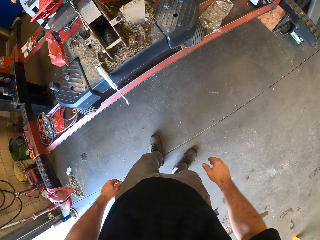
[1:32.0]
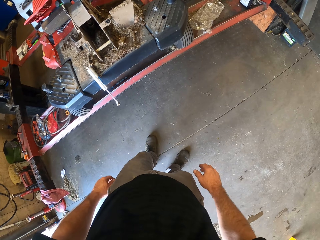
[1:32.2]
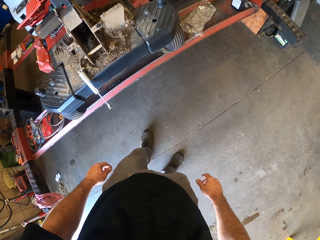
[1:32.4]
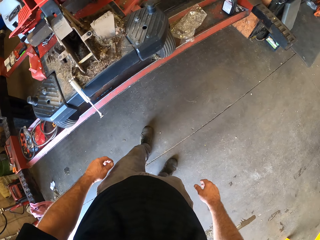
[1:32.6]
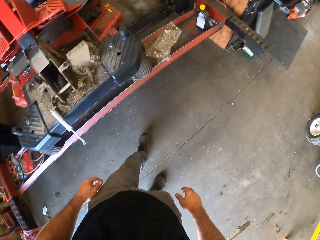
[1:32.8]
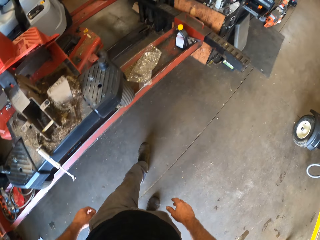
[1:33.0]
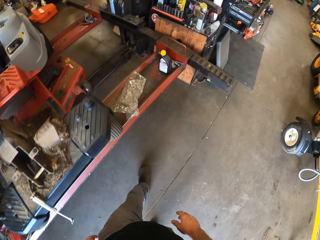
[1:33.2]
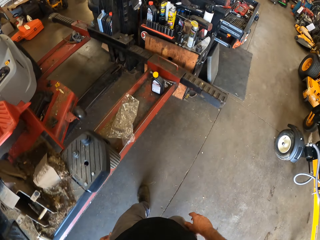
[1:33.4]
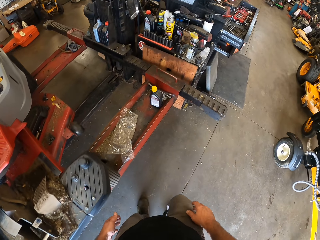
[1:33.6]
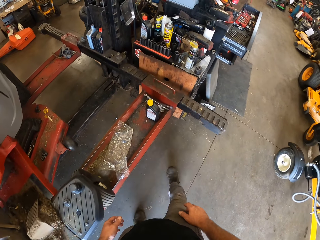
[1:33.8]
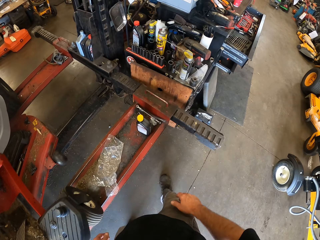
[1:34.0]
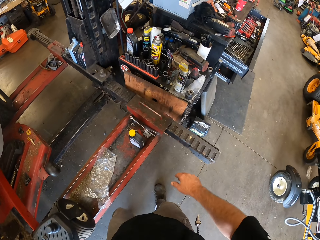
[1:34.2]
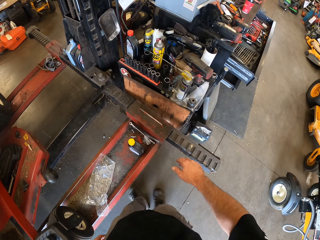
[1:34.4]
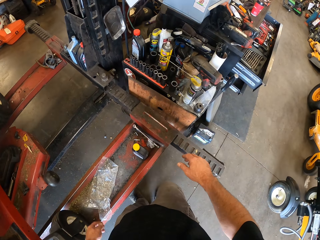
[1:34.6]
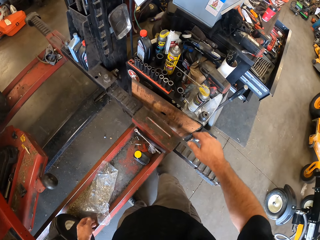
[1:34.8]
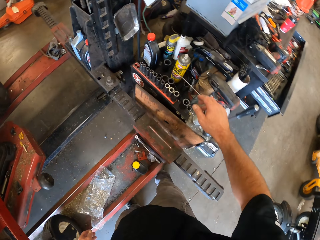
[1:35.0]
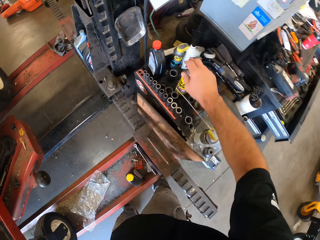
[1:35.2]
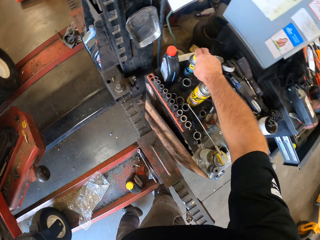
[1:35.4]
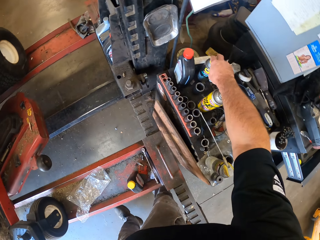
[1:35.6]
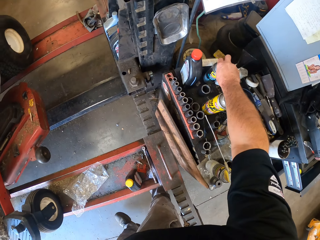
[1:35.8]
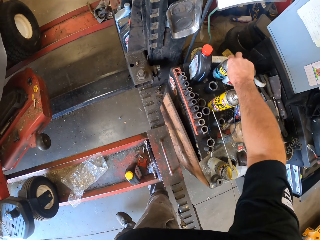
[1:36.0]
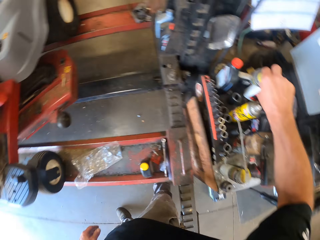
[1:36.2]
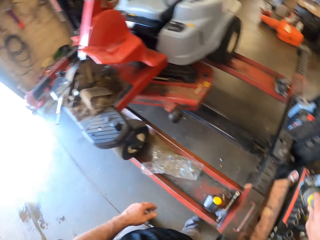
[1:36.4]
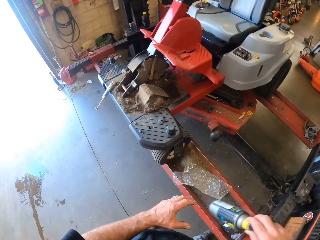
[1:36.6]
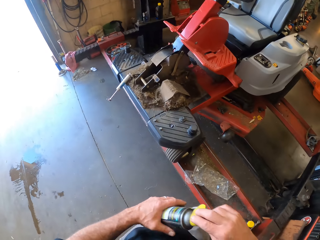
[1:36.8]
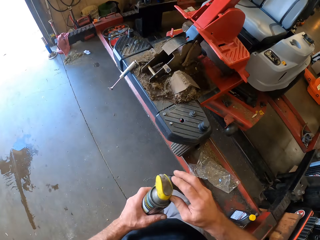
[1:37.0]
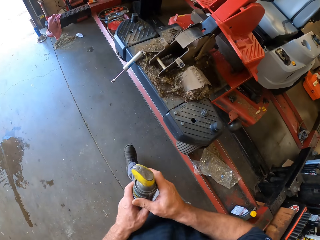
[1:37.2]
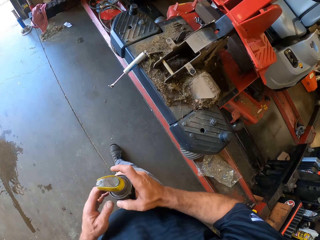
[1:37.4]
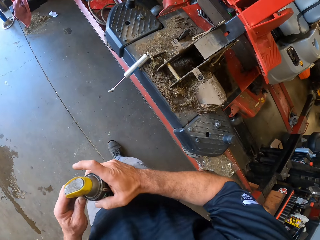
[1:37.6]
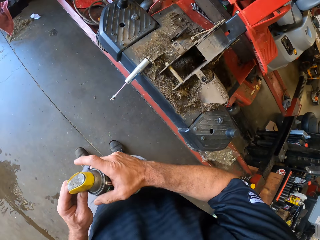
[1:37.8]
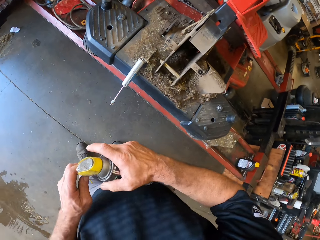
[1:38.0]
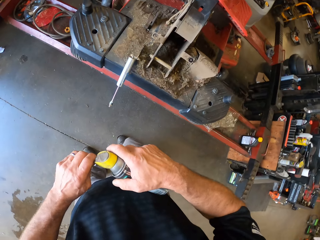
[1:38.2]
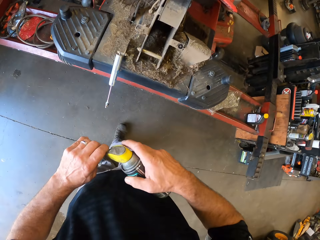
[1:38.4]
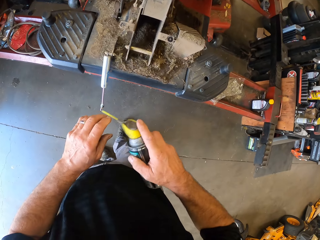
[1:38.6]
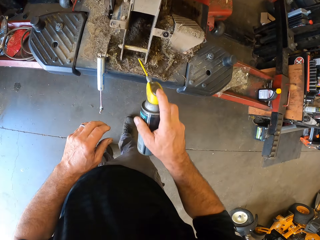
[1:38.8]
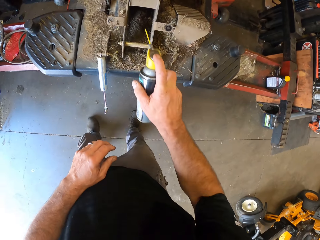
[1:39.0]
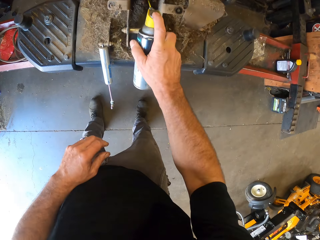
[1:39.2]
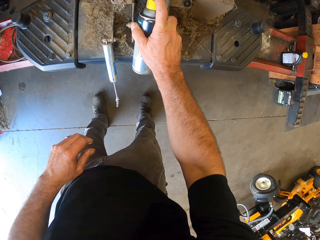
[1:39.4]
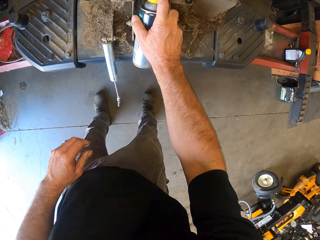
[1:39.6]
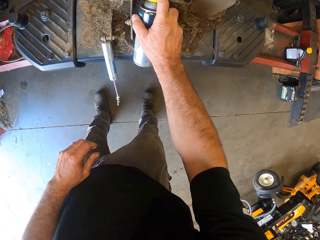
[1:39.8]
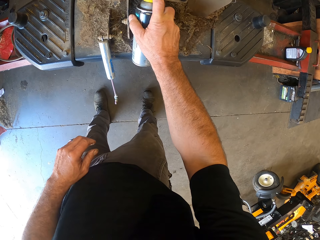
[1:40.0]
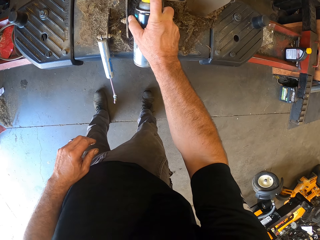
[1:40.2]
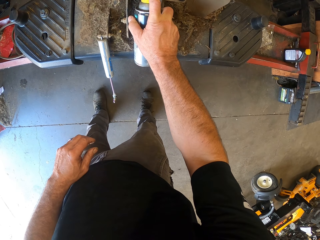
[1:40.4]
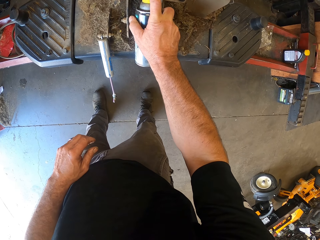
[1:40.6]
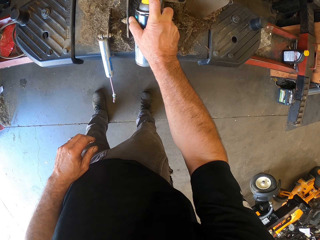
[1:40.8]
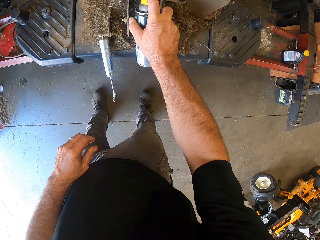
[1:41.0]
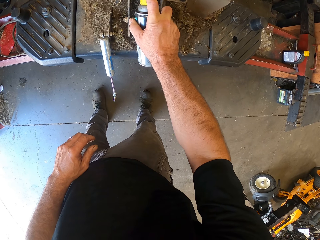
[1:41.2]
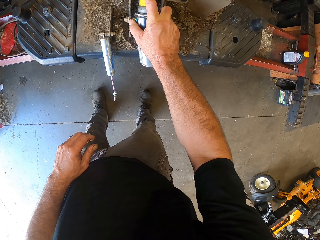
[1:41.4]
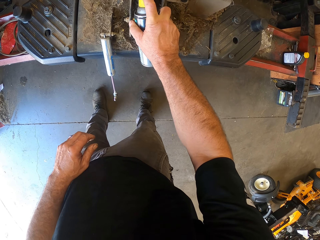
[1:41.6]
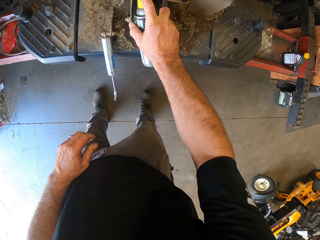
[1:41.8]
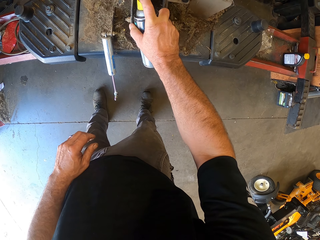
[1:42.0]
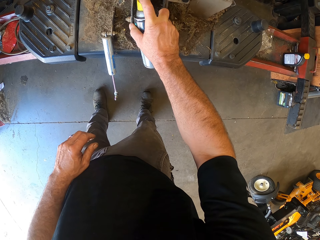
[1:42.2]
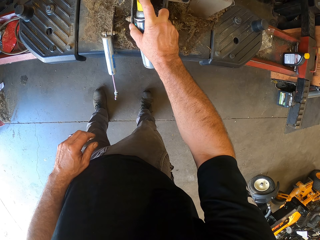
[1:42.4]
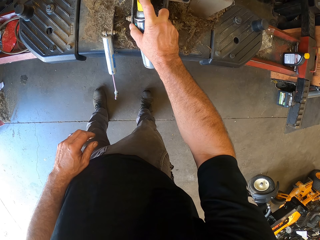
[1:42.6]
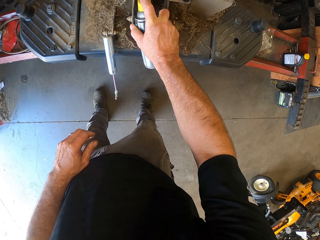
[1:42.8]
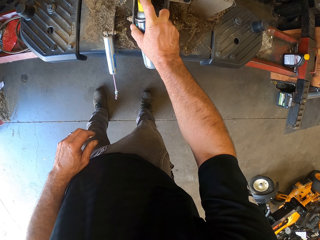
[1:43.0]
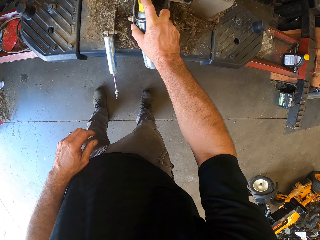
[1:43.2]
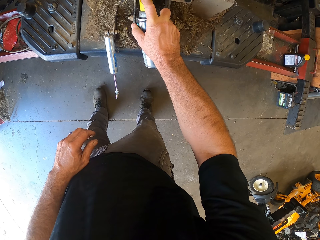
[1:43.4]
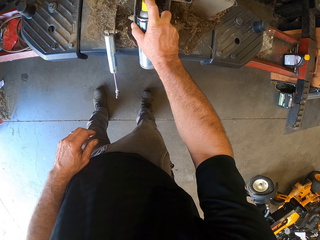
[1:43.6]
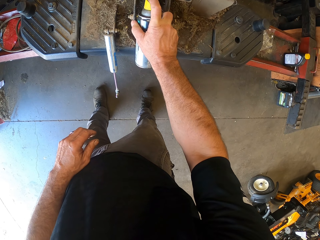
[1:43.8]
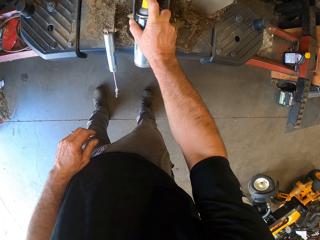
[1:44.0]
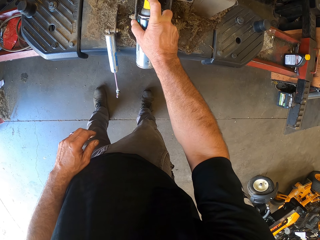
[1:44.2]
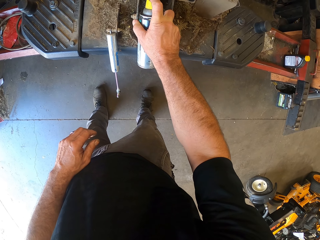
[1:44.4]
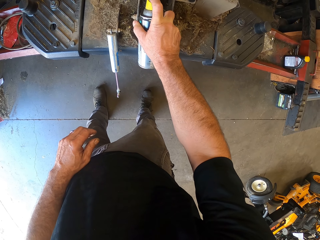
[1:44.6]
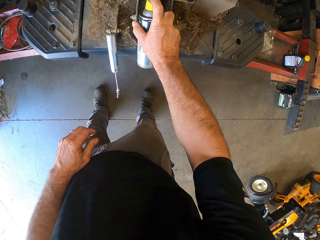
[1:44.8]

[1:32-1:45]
The camera wearer grabs a can of lubricant on a tool cabinet with his right hand. He holds the can of lubricant with both hands. He extends the nozzle of the lubricant can with his left hand. He applies lubricant around the bolts and nuts of the deck of the lawn mower.

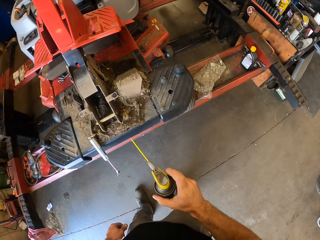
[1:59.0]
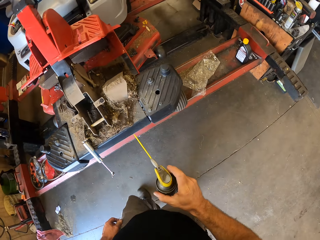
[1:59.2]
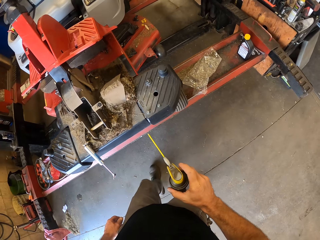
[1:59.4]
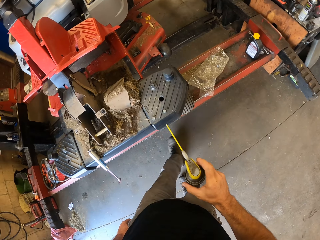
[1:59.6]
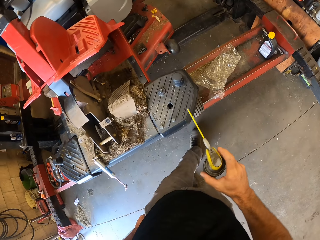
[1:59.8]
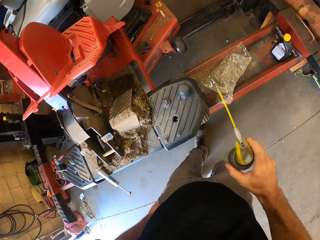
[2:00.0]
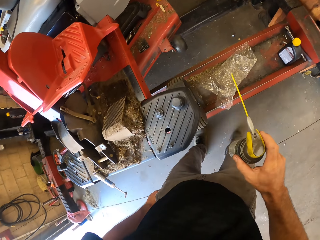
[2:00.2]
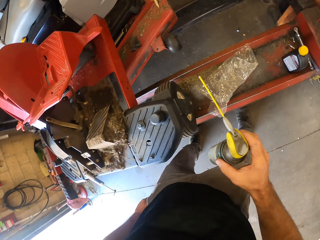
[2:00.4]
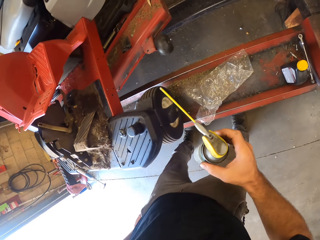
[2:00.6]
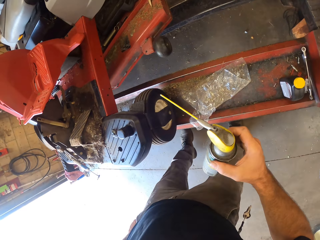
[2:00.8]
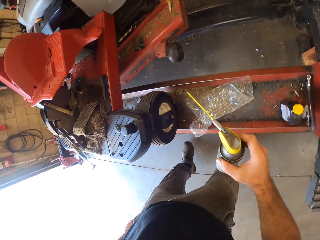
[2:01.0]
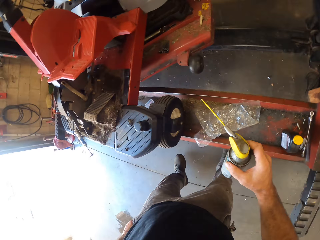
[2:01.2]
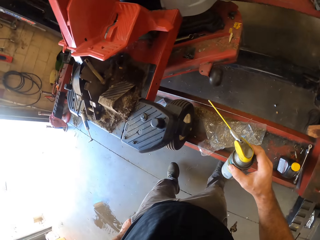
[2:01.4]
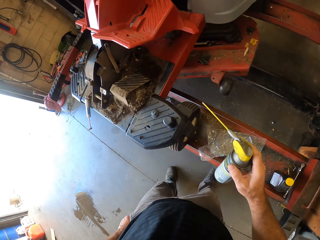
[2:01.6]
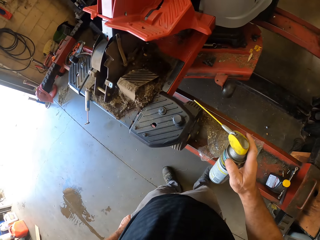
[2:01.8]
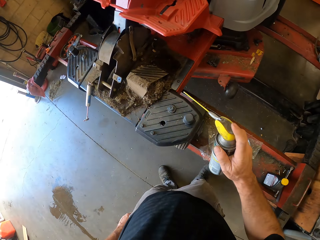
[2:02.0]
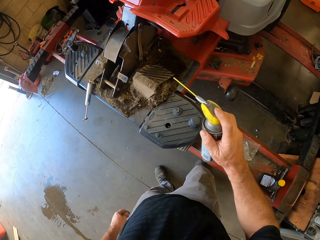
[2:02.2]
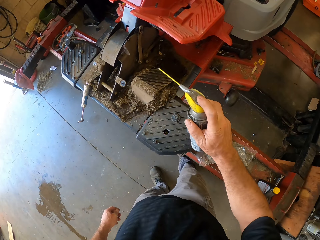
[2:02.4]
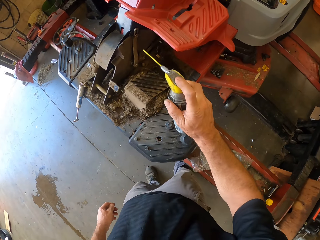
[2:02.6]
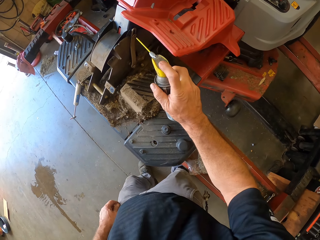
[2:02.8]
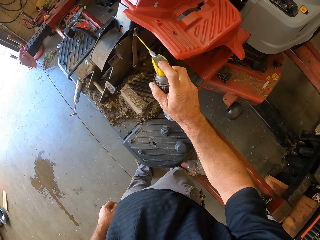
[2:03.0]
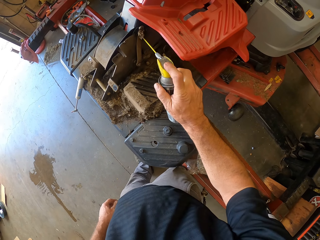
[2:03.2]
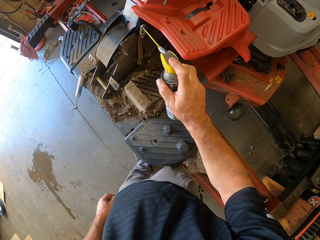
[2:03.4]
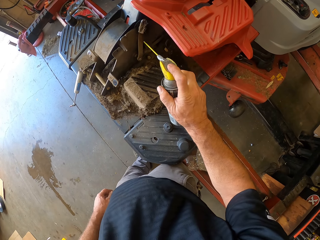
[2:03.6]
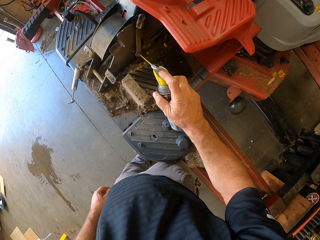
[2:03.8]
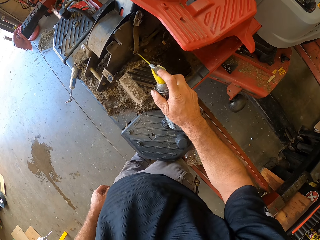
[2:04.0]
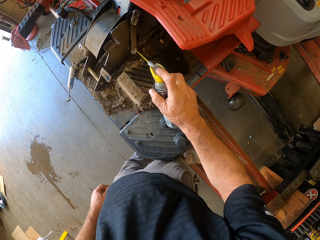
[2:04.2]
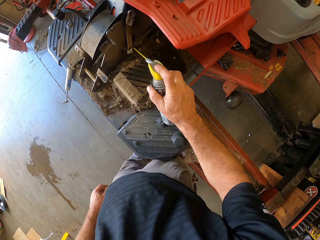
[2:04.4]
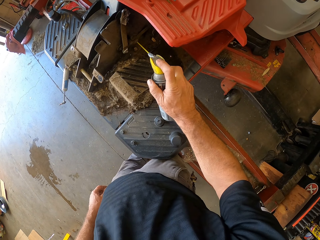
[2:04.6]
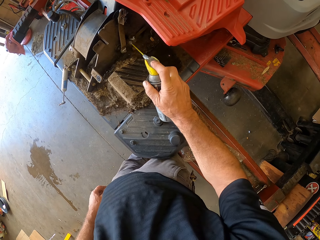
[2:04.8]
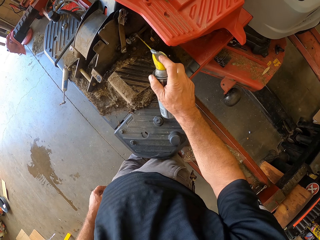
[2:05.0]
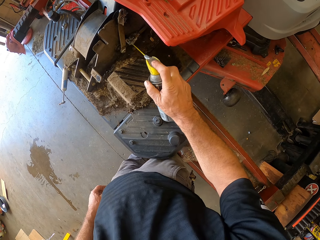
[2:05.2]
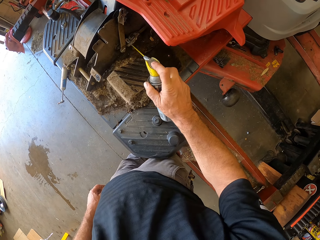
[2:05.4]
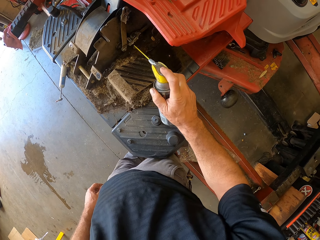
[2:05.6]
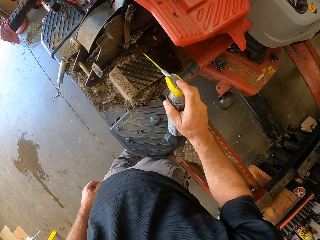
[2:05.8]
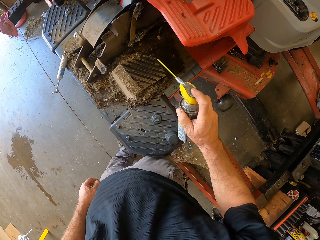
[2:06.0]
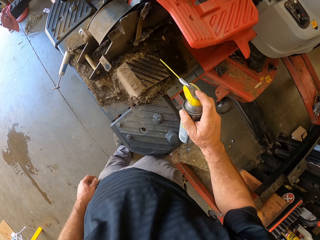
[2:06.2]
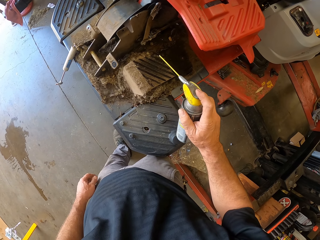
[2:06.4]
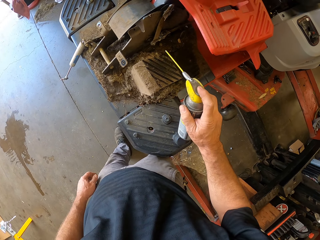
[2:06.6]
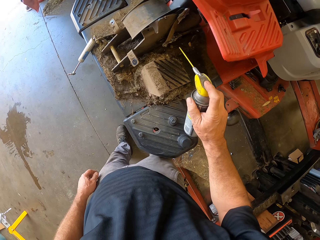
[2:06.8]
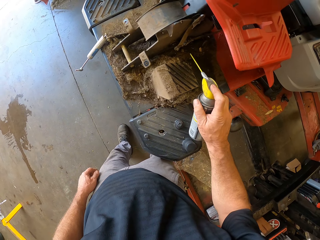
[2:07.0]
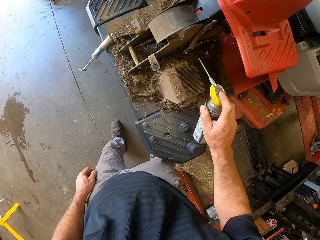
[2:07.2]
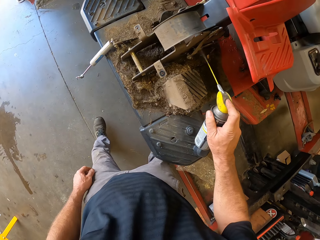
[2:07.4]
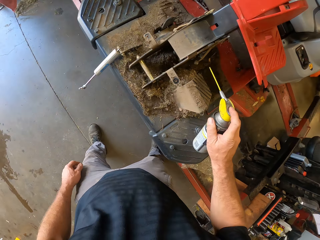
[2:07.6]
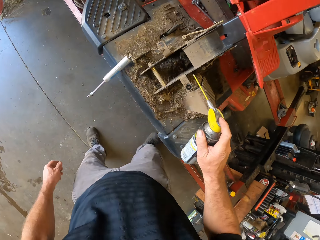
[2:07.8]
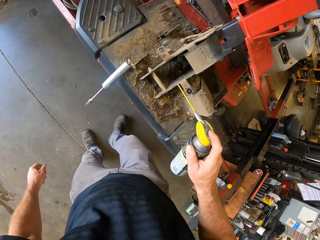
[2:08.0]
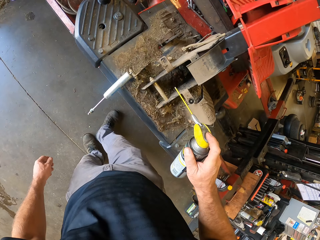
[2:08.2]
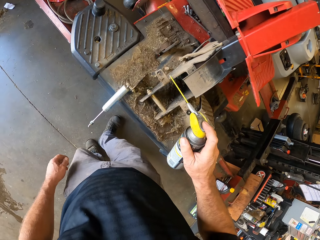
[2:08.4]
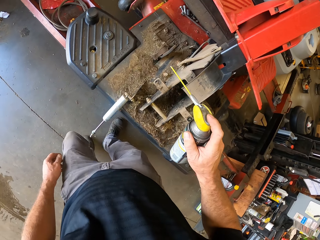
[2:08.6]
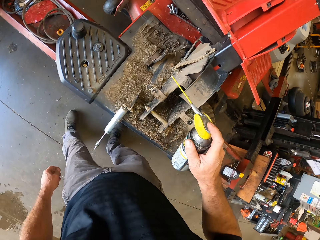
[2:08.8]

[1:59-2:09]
The camera wearer sprays the other side of the lawn mower deck.
